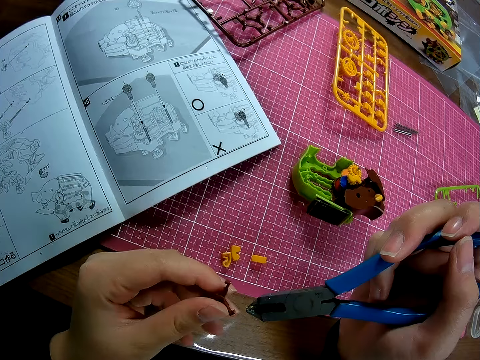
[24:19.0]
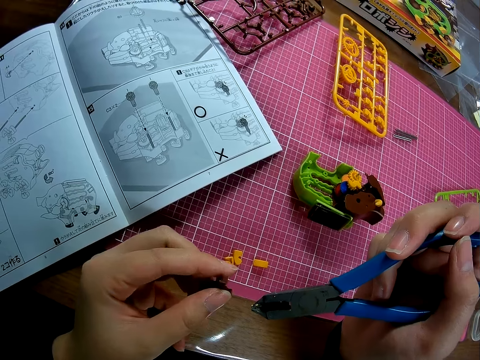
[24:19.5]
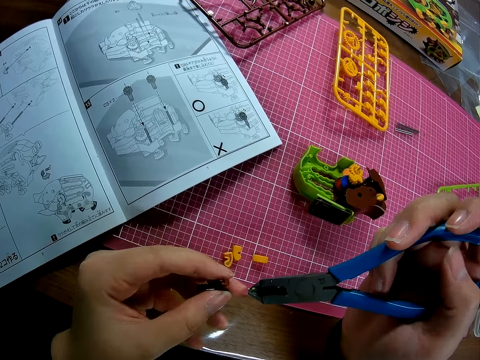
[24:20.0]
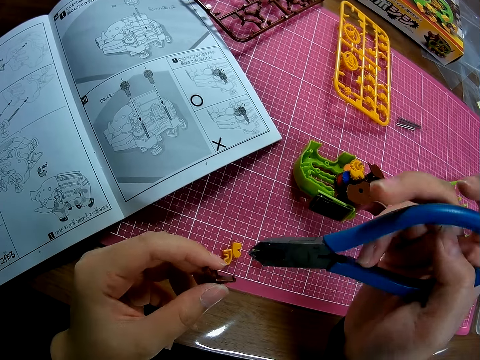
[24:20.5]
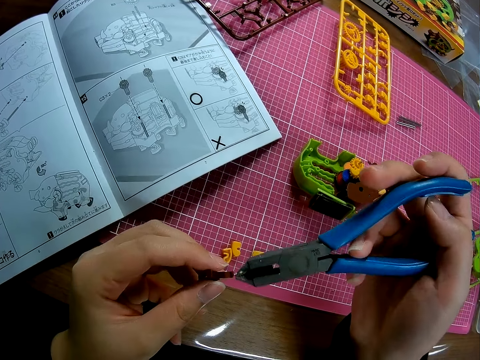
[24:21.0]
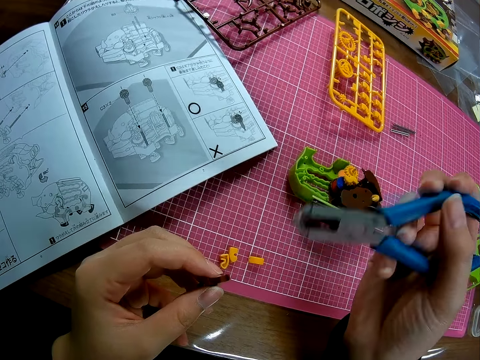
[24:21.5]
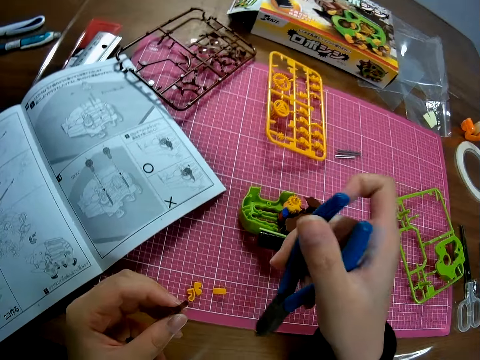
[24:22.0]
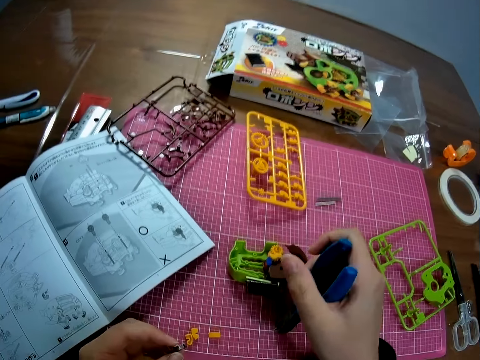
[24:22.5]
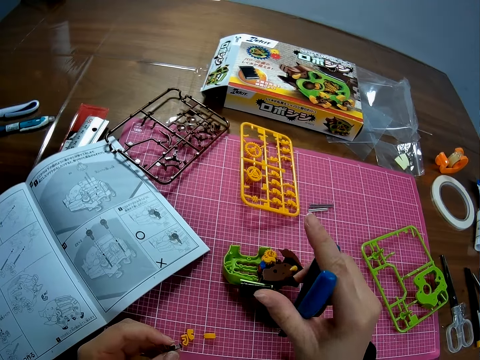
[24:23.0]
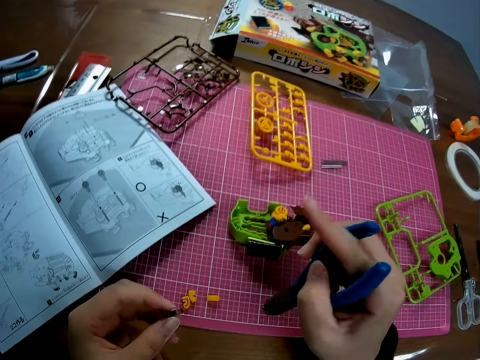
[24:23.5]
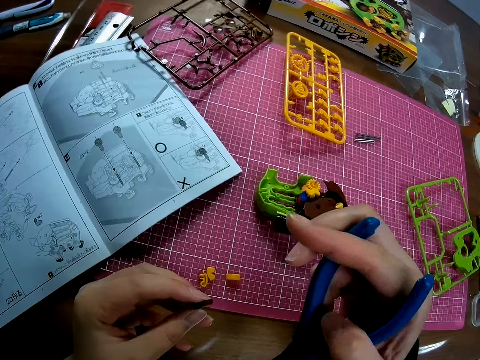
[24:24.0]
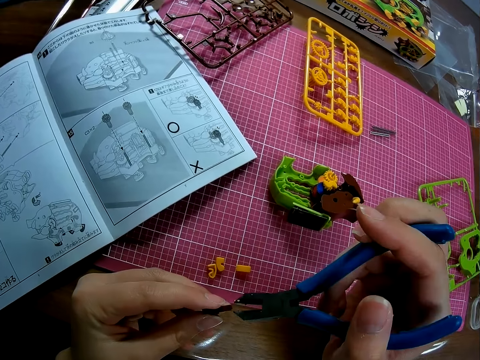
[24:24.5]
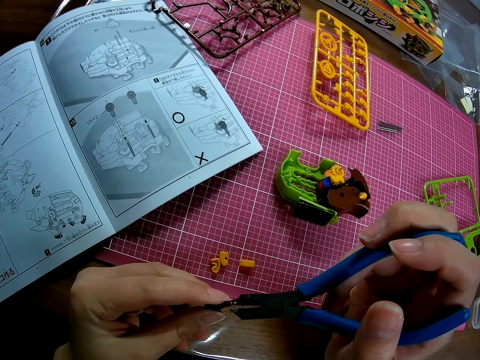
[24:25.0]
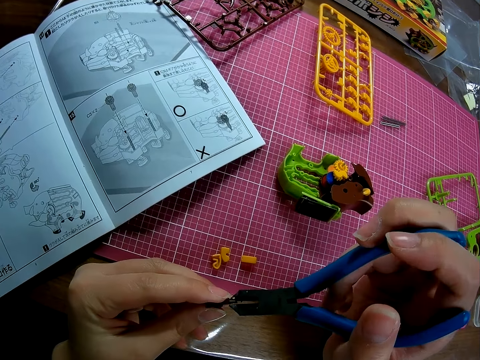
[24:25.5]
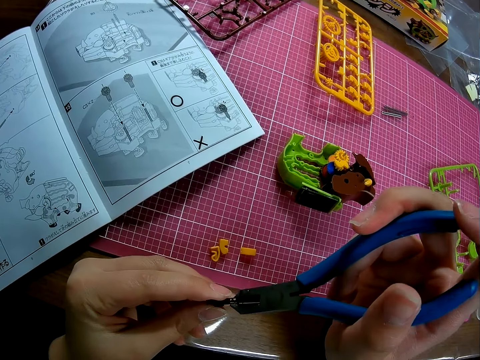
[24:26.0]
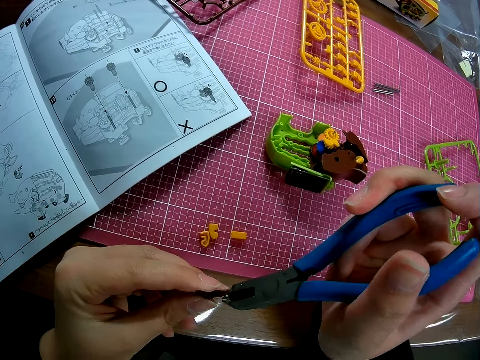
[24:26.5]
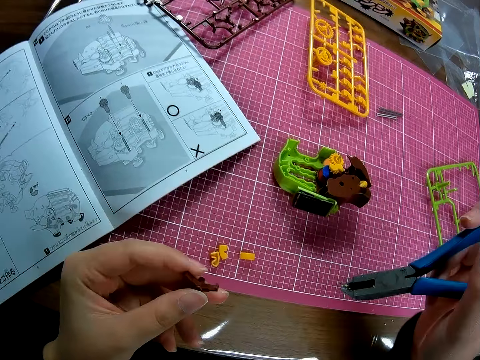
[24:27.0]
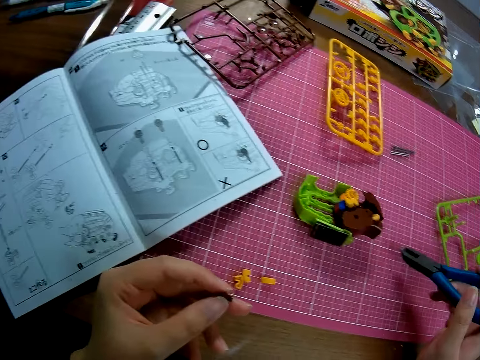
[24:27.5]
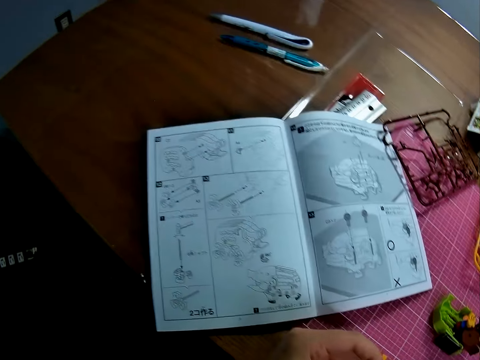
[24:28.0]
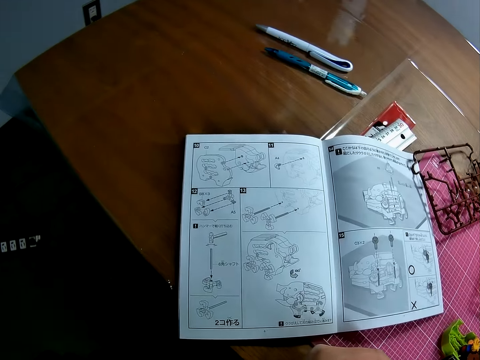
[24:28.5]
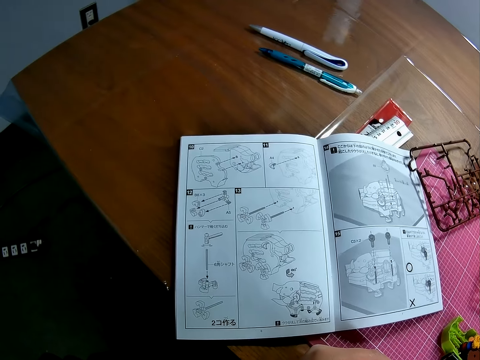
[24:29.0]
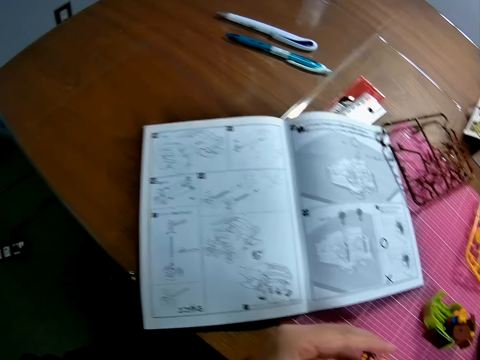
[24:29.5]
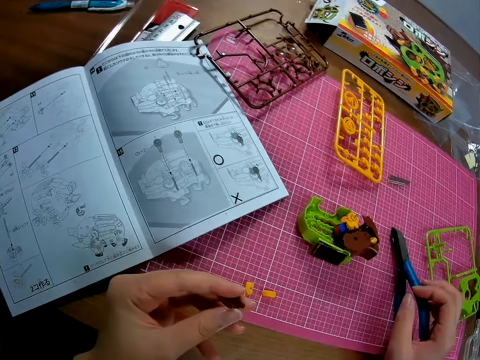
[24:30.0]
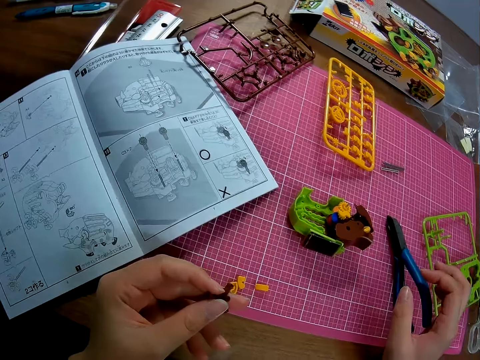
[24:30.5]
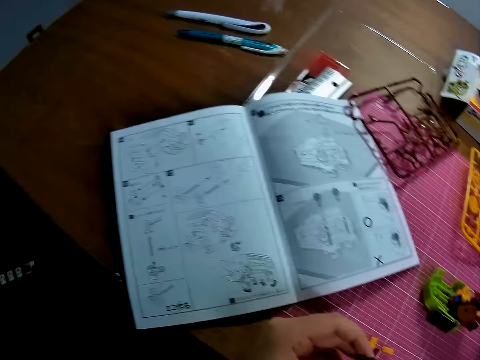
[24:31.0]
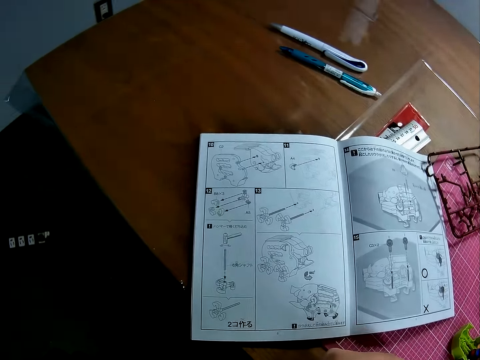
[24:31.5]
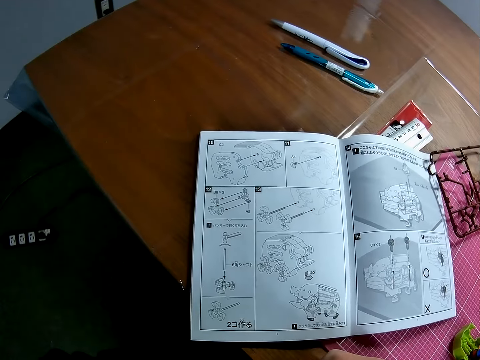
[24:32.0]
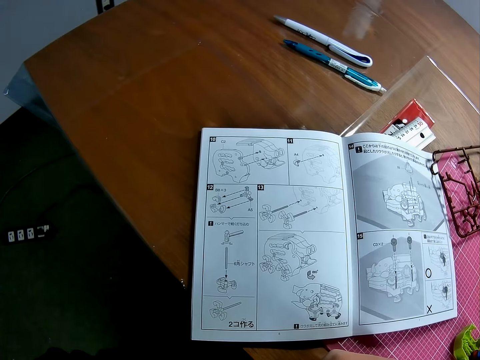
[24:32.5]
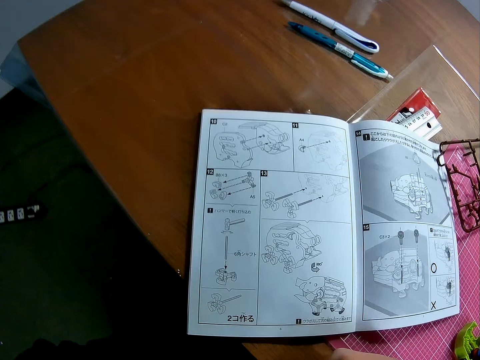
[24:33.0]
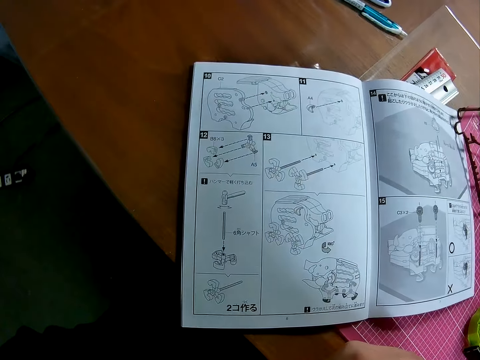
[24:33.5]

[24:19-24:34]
The camera wearer looks at the piece of plastic model. They adjust the steel cutter. They cut the piece of plastic model with the steel cutter. They put the steel cutter on the table. They look at the instruction book.

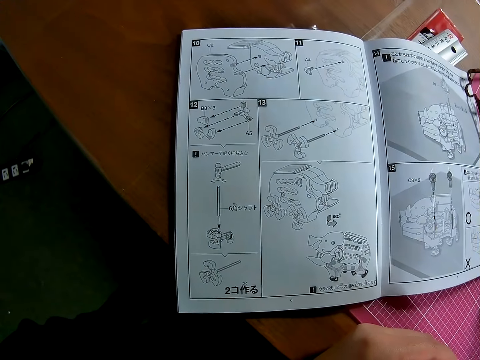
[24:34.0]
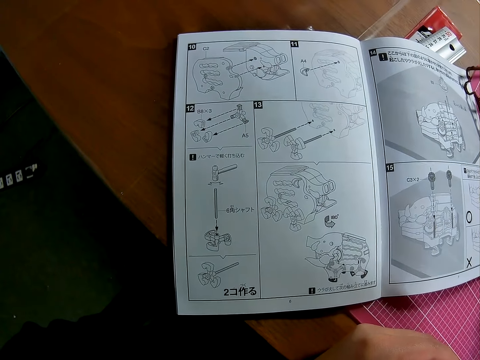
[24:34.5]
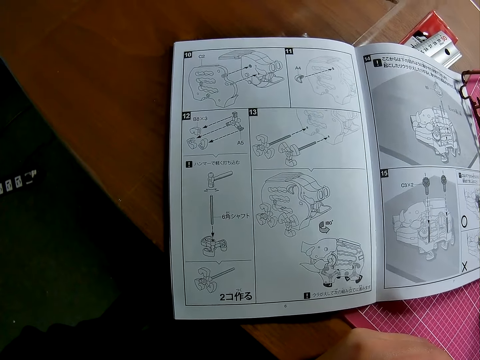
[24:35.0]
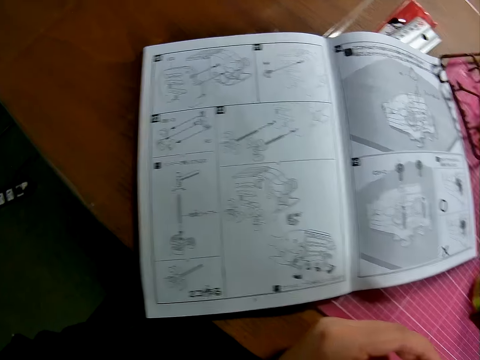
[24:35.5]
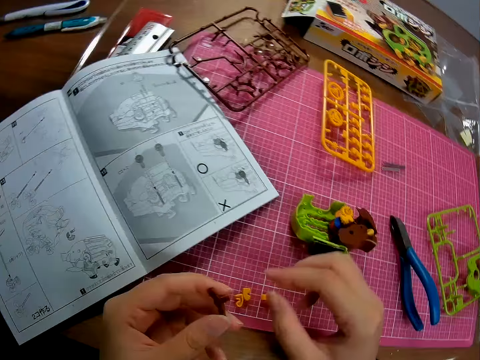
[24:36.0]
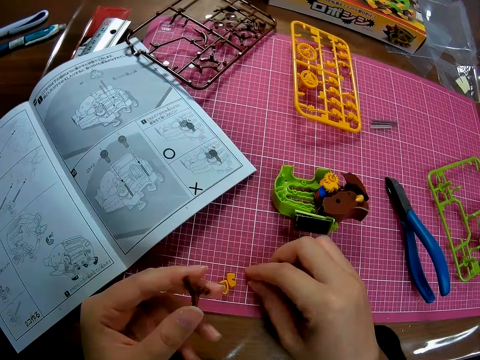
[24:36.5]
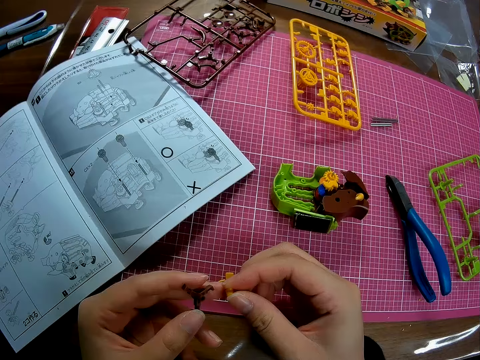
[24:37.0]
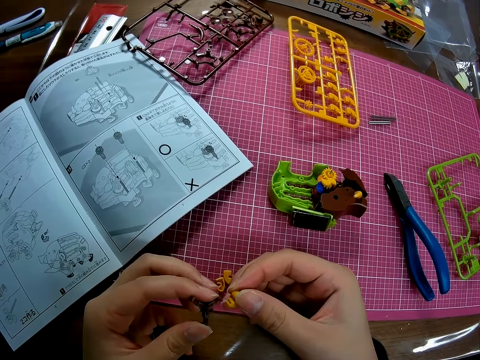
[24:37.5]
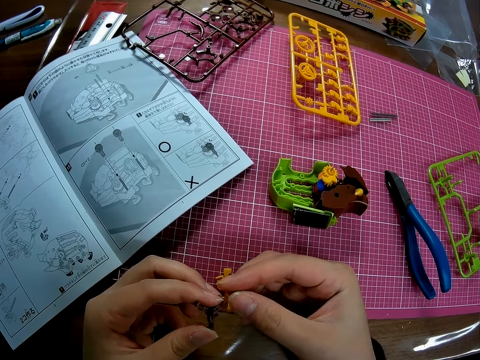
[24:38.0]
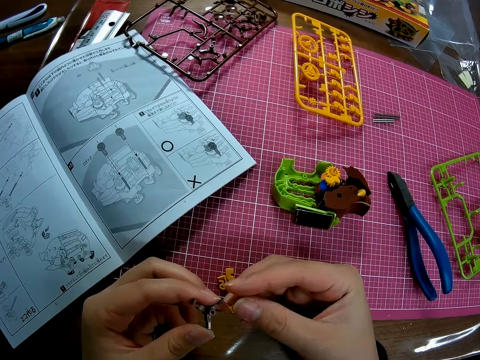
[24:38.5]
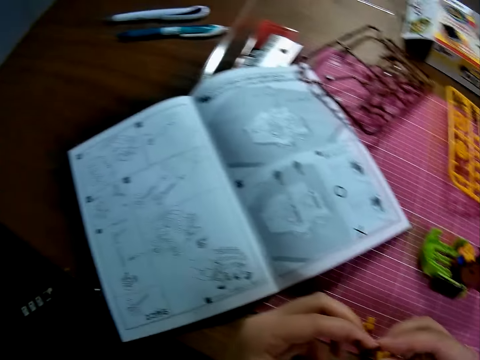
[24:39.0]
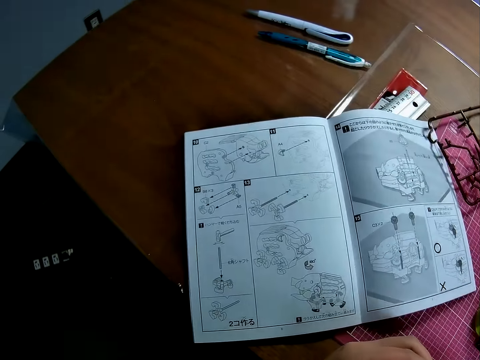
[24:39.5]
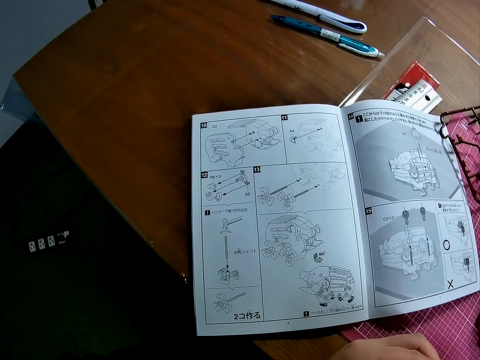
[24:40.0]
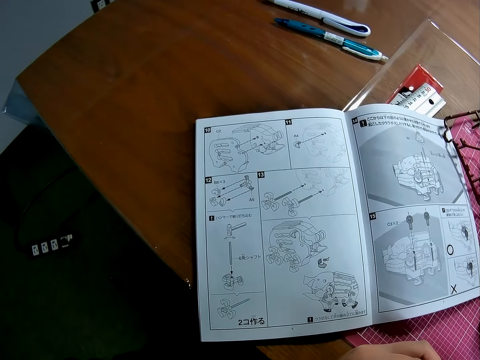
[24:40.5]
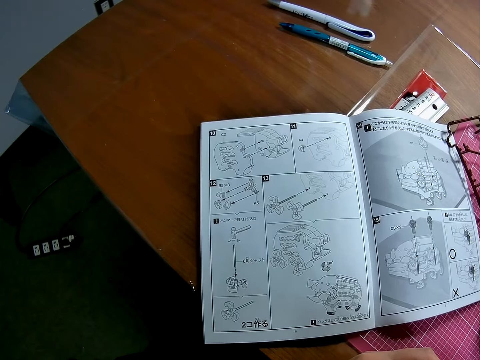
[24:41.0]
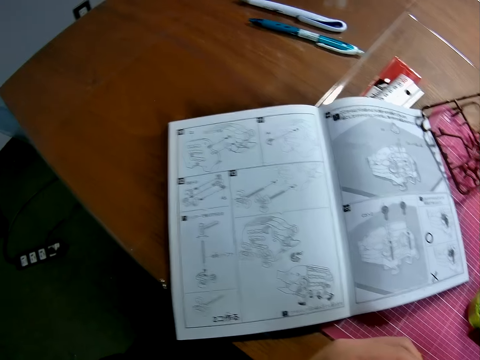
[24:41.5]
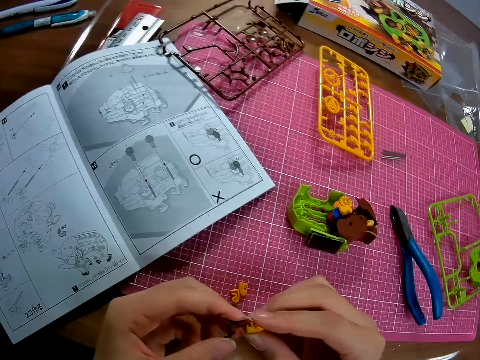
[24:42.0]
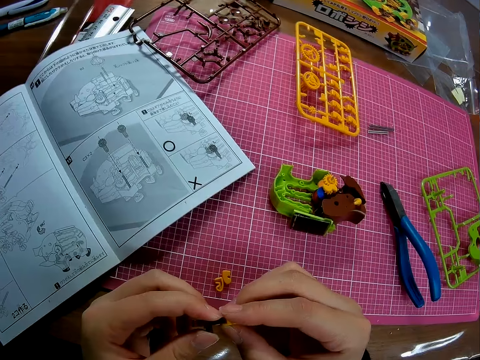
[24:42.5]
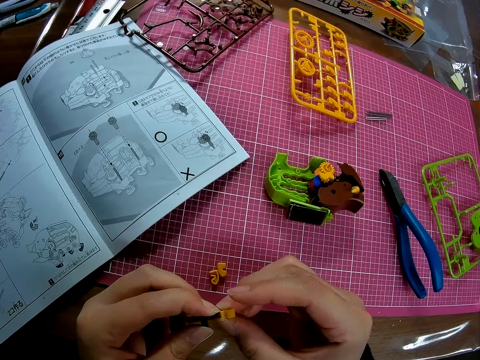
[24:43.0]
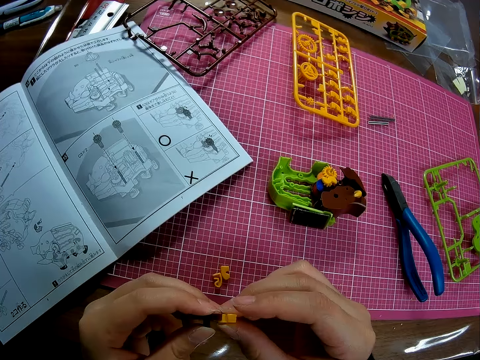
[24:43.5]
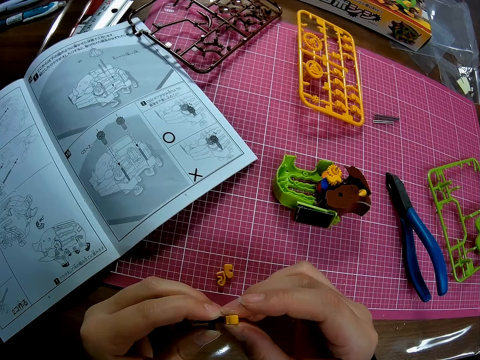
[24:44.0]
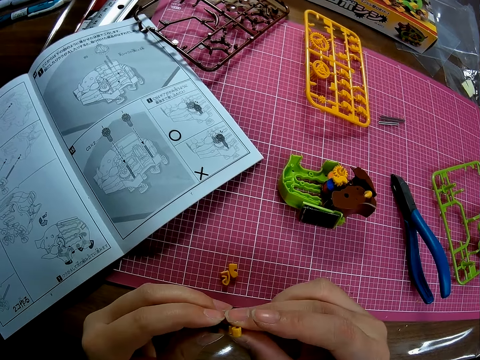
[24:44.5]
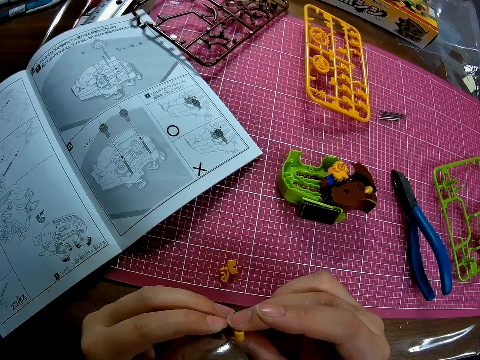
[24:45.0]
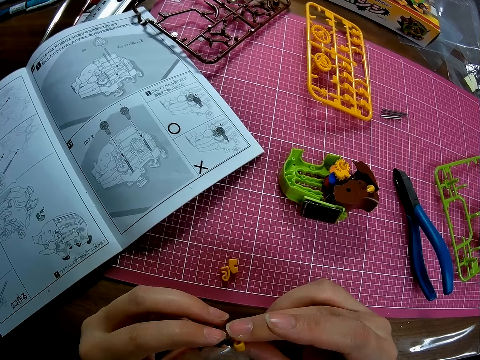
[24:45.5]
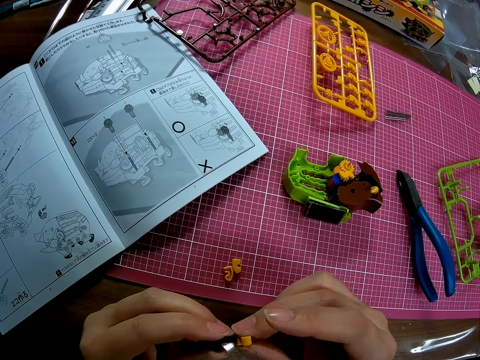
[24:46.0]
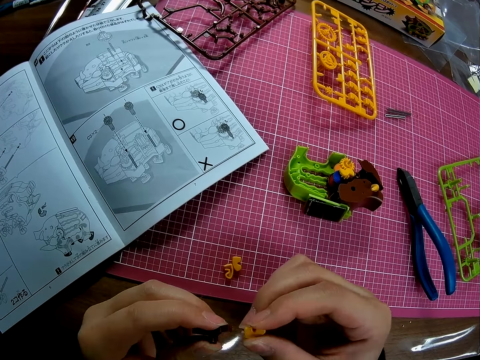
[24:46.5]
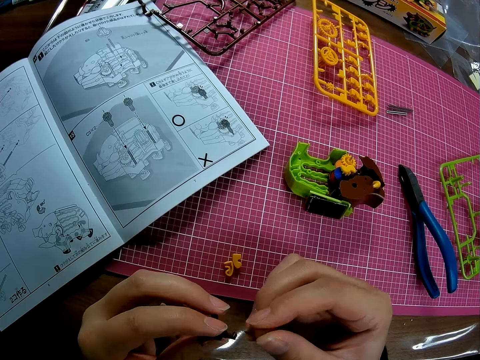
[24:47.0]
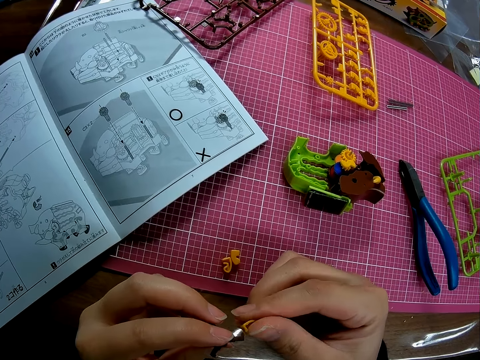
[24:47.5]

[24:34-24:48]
The camera wearer picks up a yellow piece of plastic model from the table. They try attaching the yellow plastic to the piece of brown plastic. They look at the instruction book. They connect the pieces of plastic model together.
